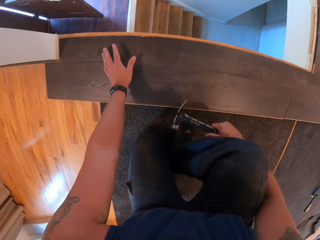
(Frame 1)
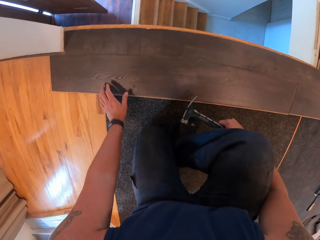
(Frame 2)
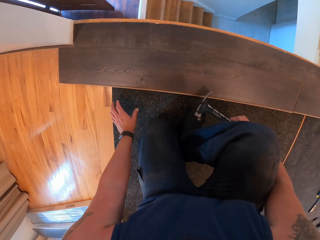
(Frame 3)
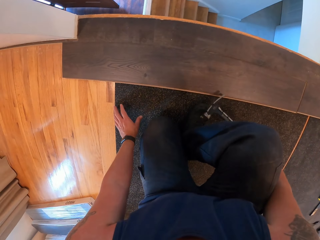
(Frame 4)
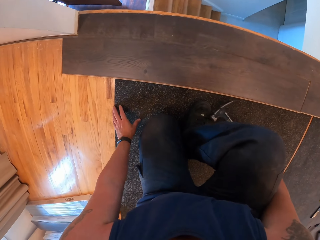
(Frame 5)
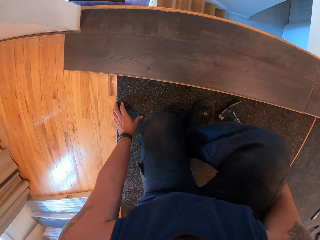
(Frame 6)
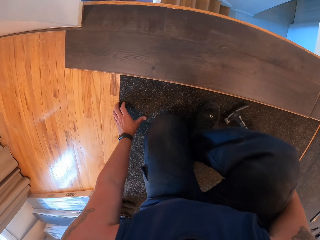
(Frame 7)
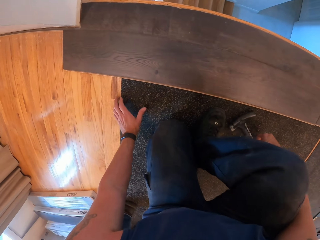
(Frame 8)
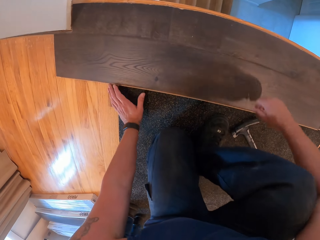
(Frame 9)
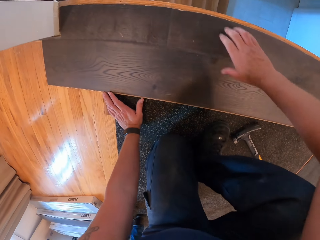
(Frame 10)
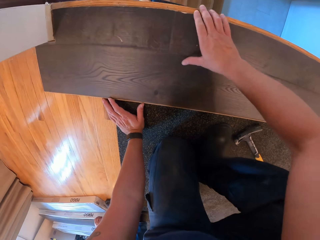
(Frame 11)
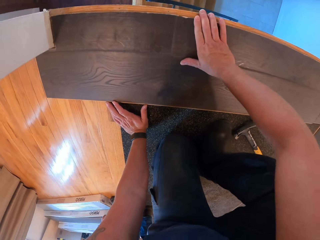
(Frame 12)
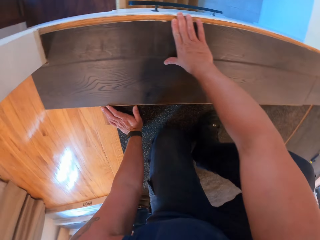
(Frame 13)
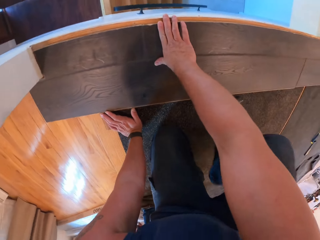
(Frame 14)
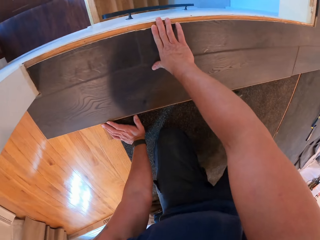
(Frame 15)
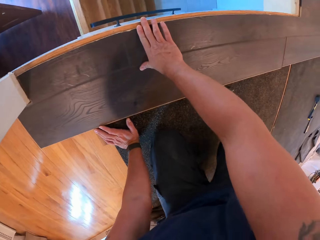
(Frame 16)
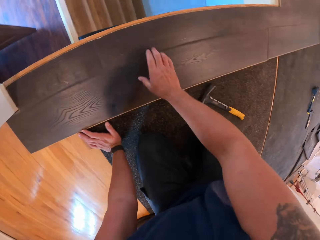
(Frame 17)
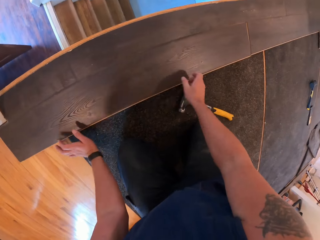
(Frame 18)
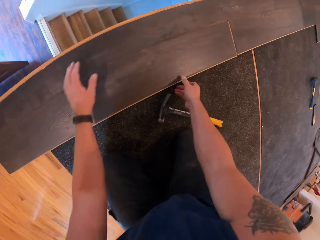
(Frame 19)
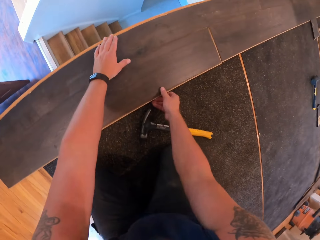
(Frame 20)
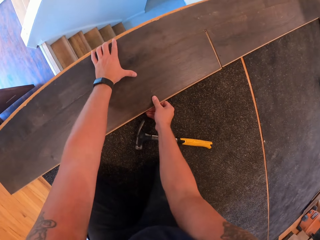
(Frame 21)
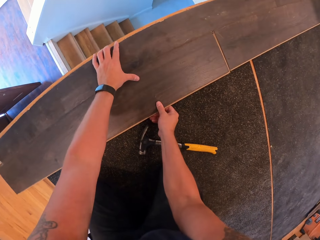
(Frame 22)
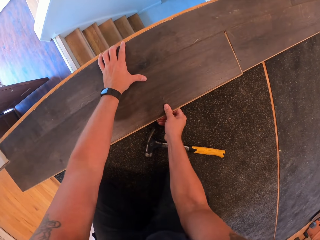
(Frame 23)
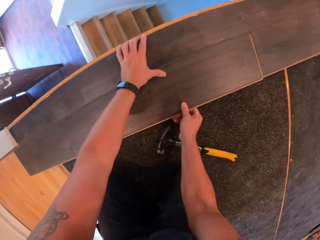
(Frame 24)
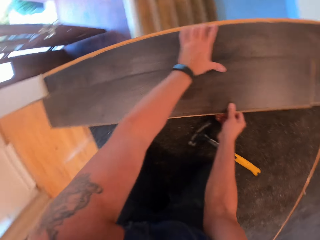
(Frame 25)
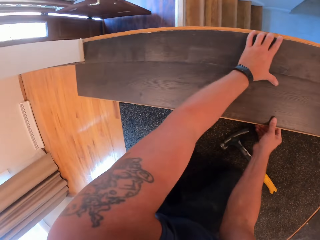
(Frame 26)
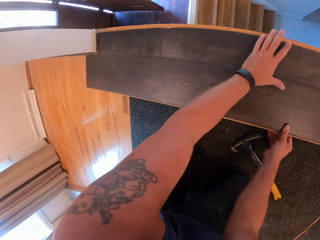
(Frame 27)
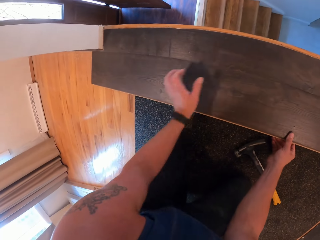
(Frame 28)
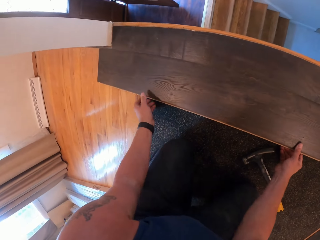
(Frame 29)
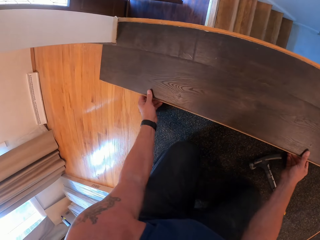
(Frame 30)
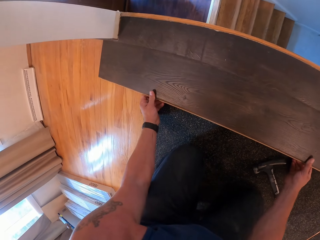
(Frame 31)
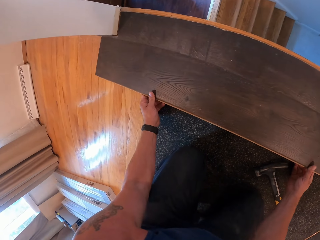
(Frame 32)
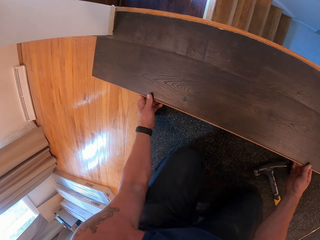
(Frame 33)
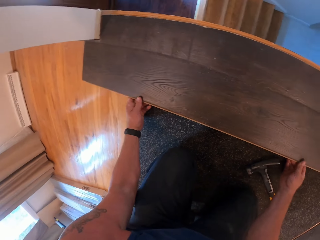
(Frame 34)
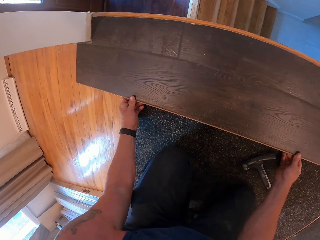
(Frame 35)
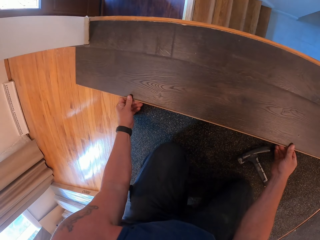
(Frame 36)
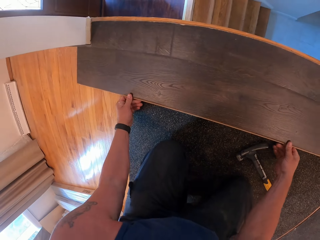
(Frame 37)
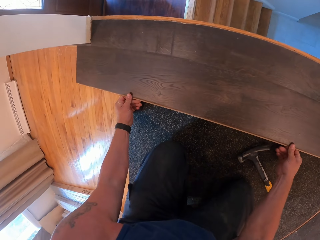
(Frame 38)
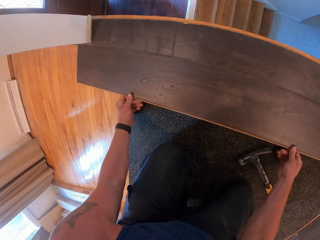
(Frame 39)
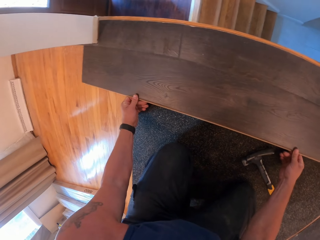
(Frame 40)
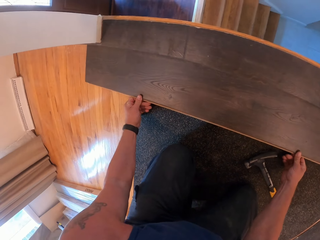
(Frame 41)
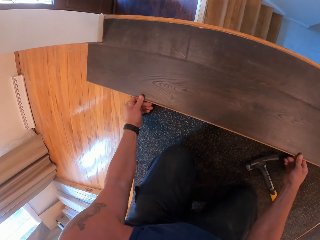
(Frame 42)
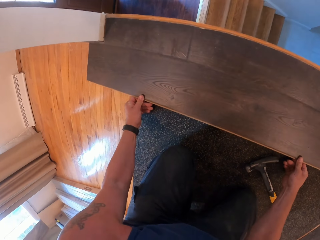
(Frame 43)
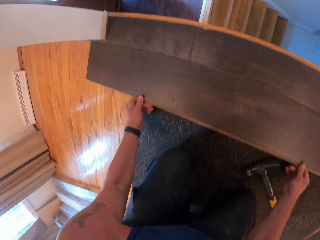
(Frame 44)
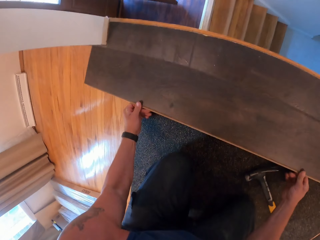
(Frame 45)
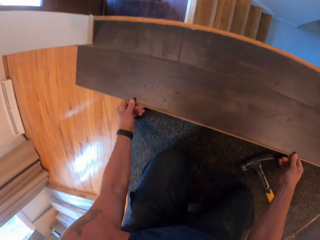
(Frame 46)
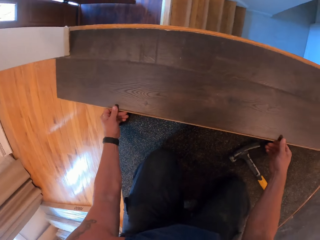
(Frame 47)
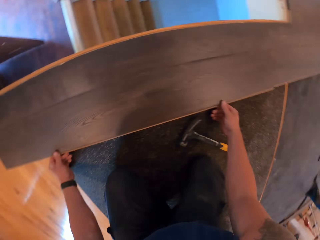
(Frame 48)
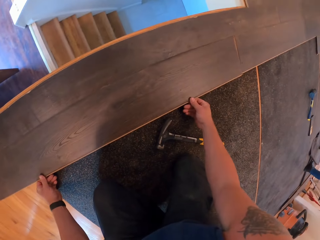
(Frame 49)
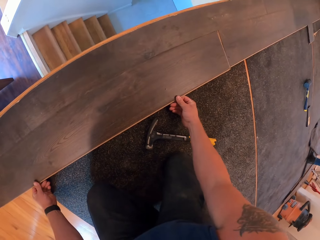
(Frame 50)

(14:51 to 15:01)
The camera wearer places the hammer on the floor. They adjust the carpet.

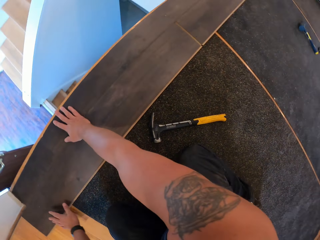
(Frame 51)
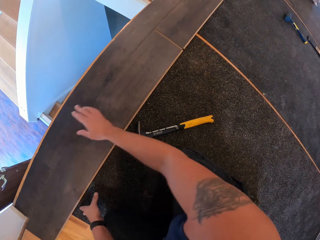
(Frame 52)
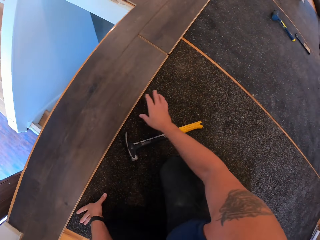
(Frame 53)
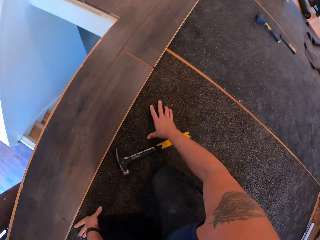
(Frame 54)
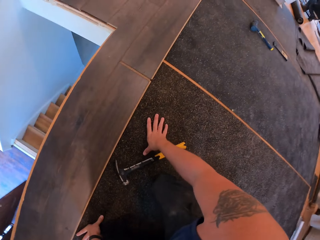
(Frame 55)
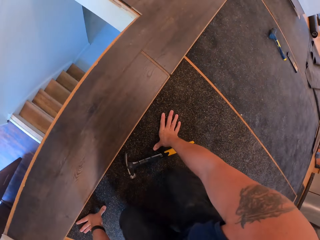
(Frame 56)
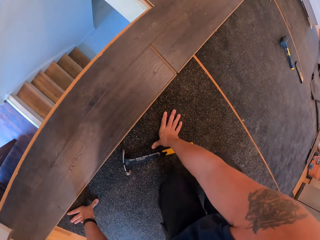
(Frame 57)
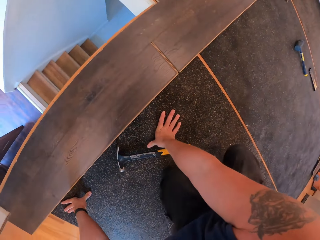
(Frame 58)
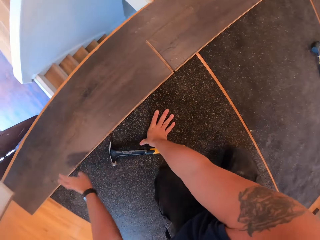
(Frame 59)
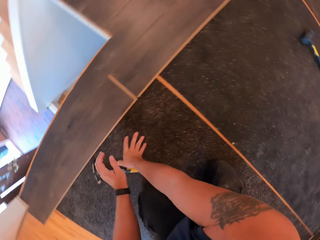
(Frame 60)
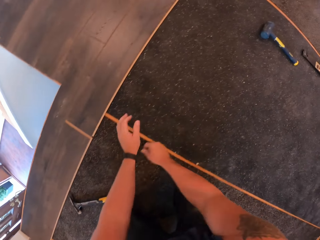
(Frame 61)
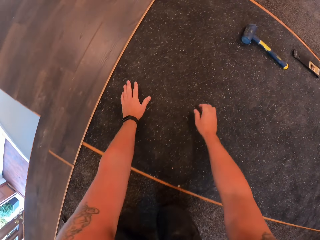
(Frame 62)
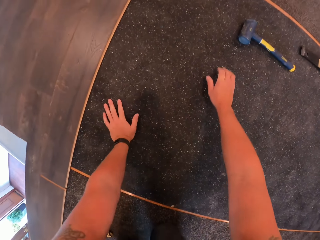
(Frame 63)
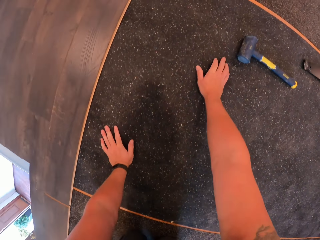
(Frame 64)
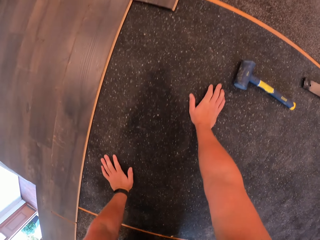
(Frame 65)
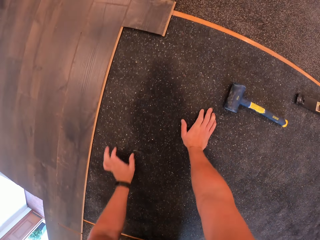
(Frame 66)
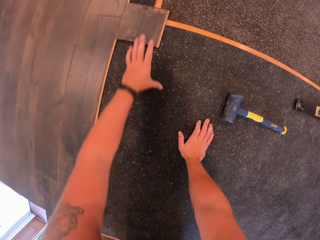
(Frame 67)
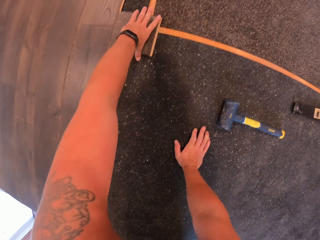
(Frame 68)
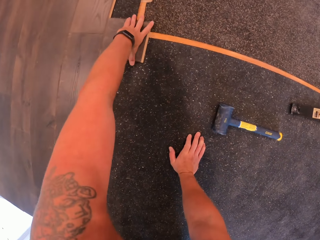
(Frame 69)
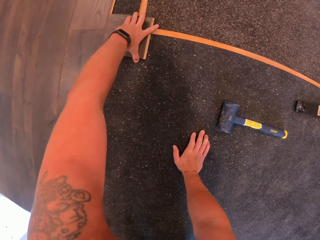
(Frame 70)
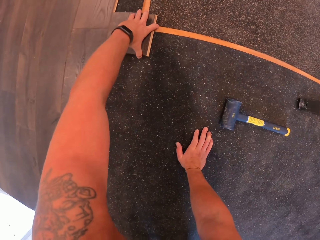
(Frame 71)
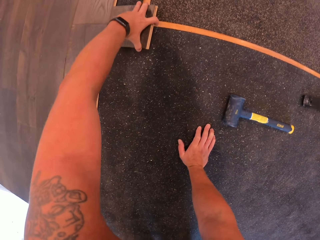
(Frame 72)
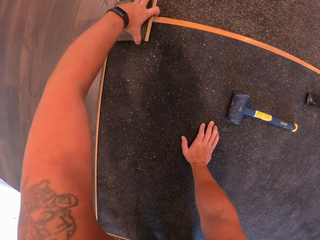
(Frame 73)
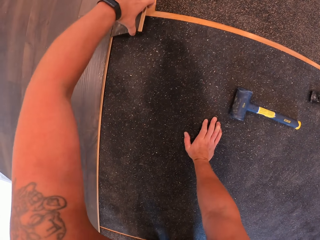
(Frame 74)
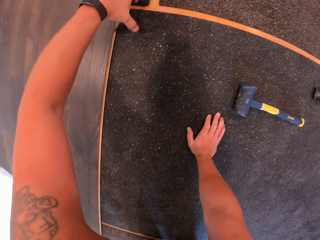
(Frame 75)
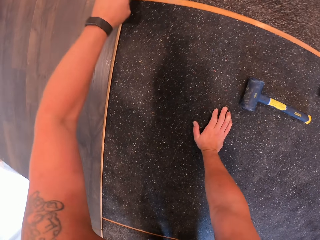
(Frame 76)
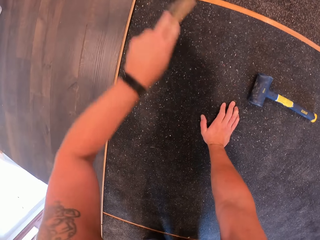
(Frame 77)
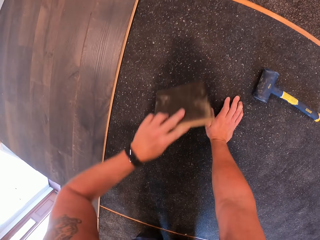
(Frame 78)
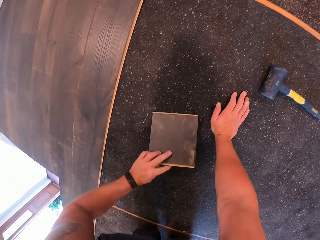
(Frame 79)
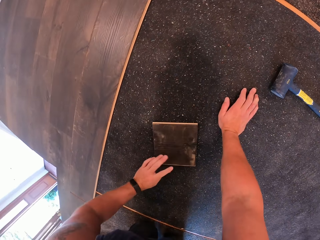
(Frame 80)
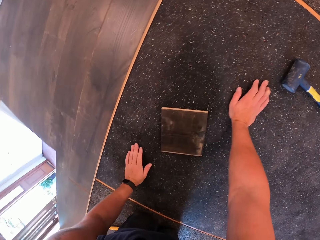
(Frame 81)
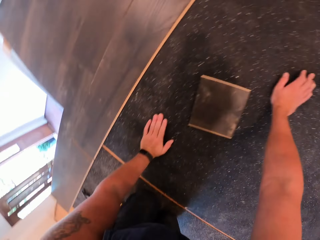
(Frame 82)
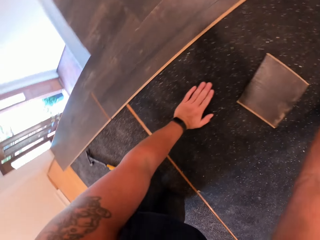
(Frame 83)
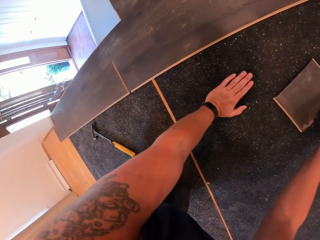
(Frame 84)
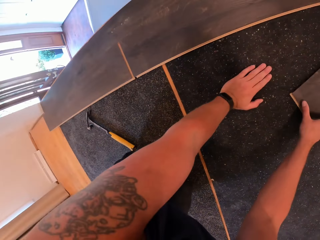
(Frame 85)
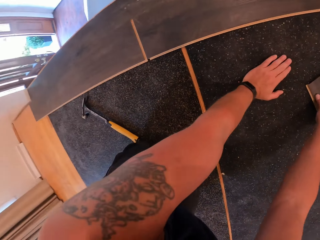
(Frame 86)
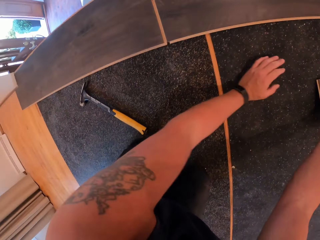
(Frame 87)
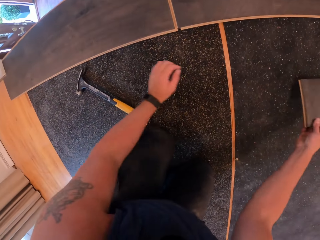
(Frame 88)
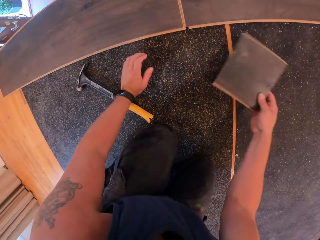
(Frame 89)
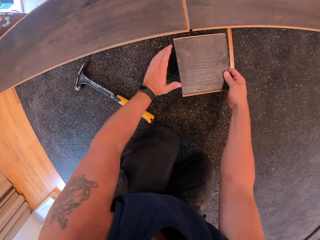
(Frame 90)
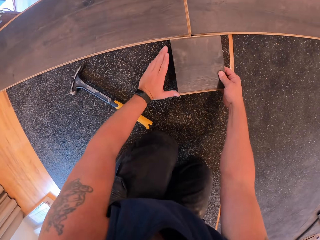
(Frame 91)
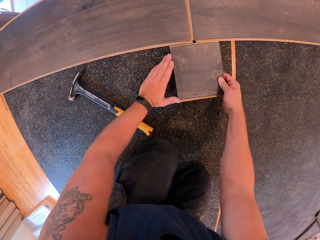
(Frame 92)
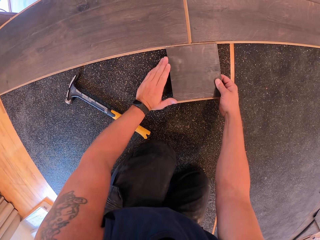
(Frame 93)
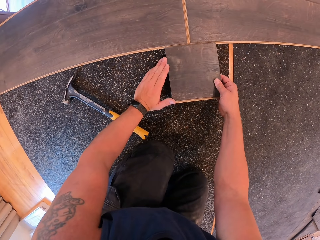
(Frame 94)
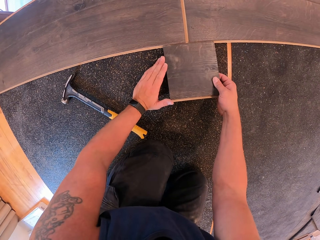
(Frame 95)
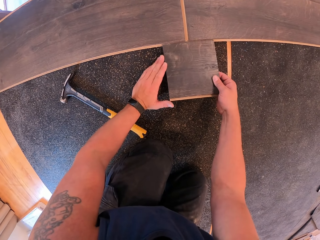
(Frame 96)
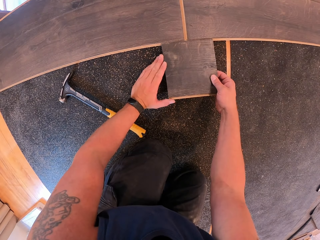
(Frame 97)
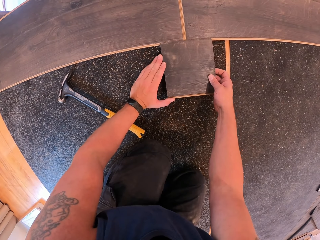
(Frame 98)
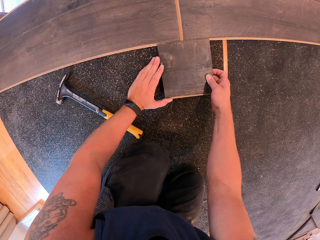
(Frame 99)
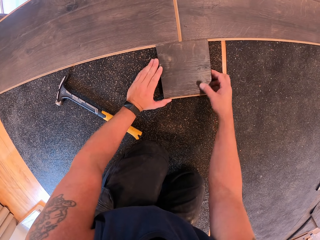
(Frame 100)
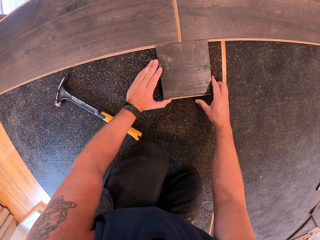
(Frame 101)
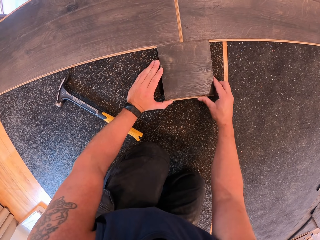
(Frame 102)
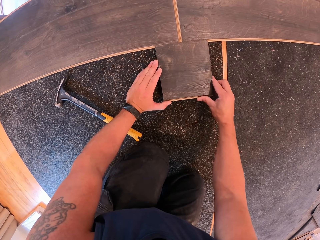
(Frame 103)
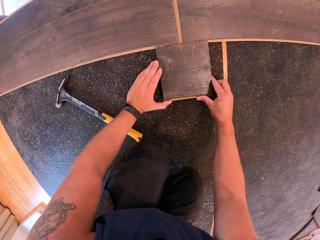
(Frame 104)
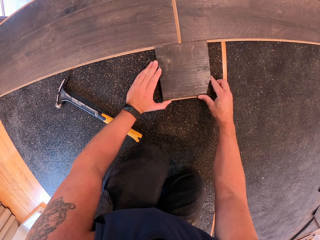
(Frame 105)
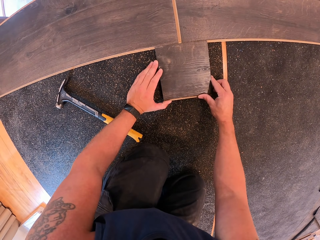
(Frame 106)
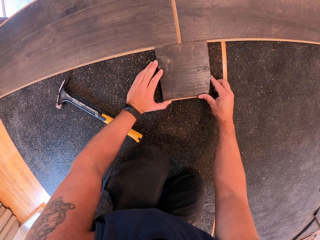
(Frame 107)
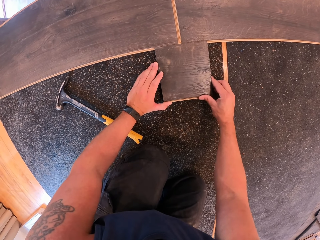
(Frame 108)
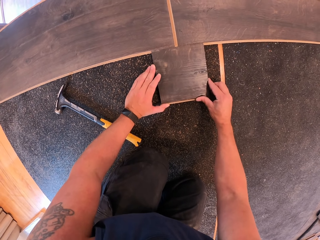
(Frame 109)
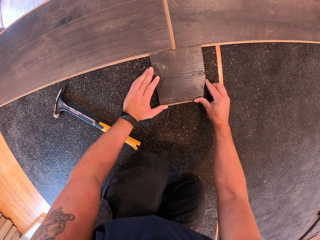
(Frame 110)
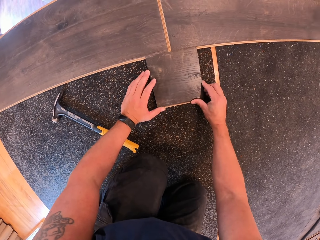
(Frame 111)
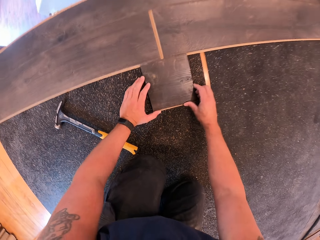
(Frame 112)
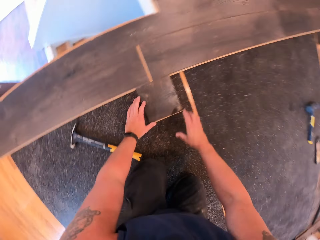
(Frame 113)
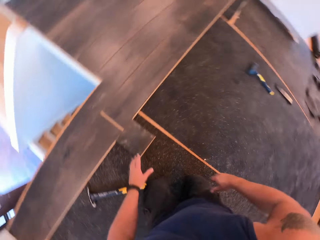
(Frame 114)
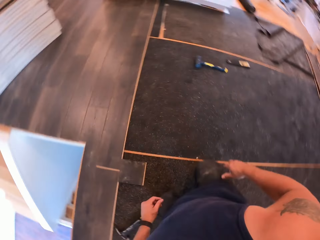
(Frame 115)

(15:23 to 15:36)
The camera wearer moves to the right. They pick up a square shape carpet. They drop the square shape carpet on the floor. They pick up the square shape carpet. They place the square shape carpet on the floor.
